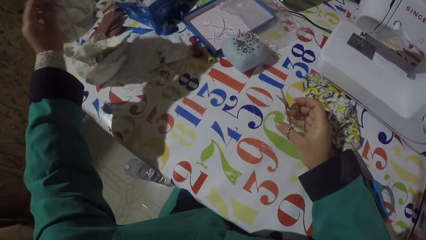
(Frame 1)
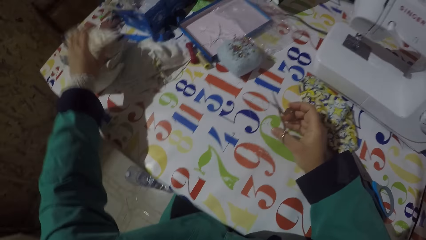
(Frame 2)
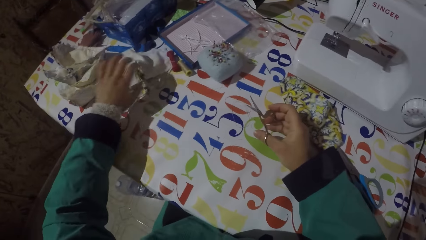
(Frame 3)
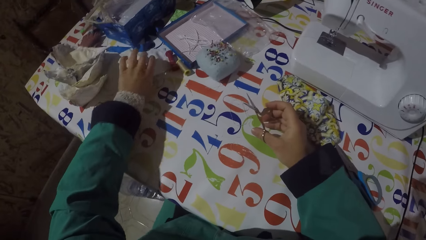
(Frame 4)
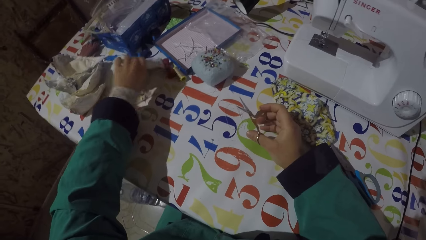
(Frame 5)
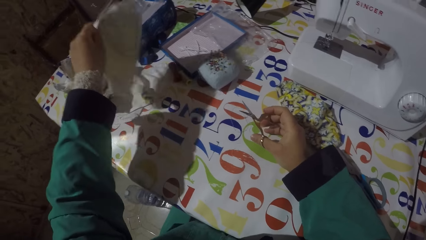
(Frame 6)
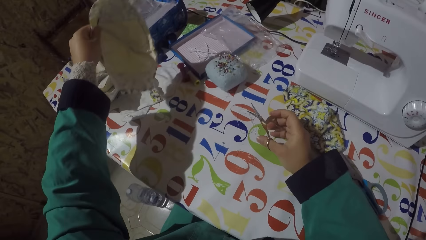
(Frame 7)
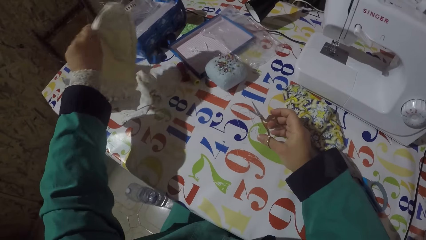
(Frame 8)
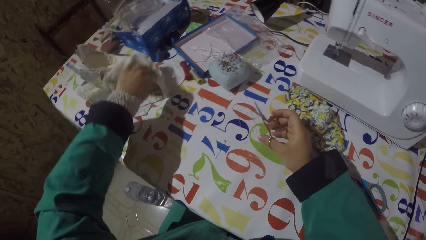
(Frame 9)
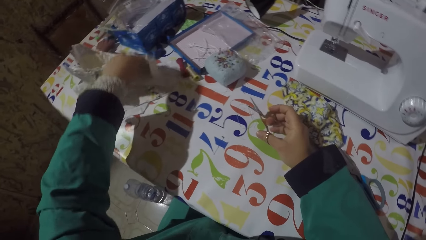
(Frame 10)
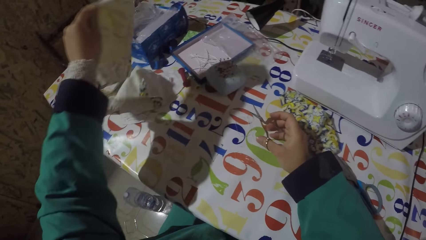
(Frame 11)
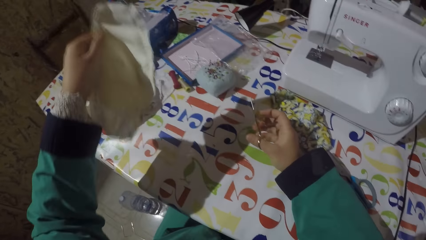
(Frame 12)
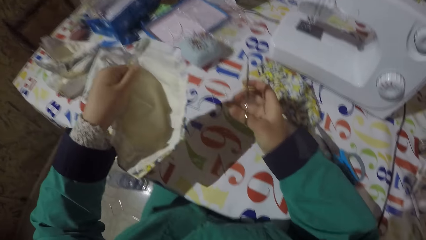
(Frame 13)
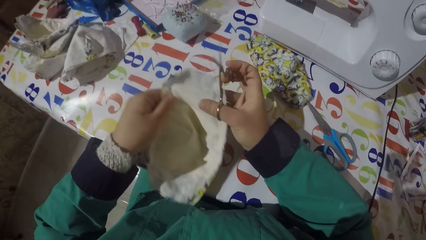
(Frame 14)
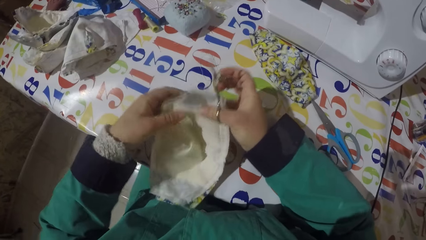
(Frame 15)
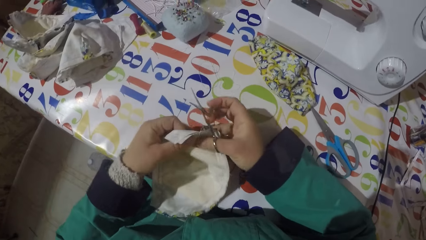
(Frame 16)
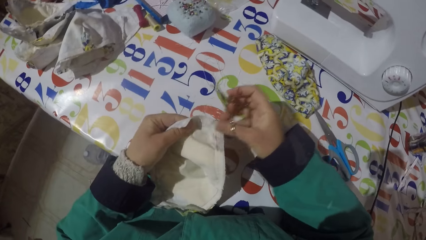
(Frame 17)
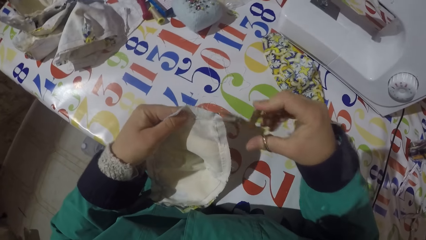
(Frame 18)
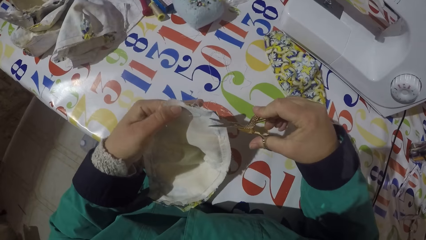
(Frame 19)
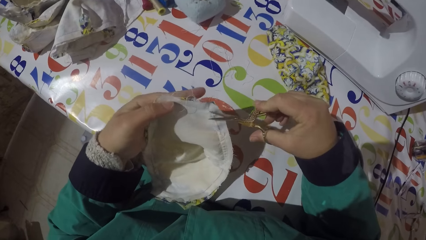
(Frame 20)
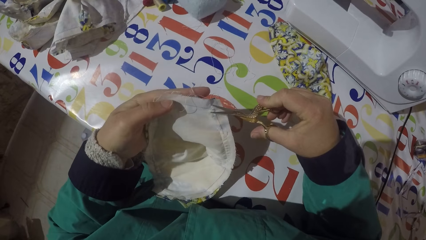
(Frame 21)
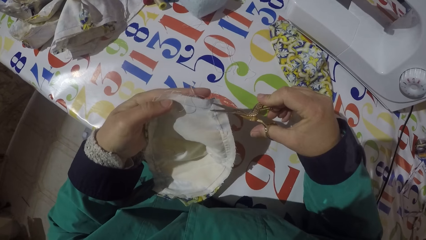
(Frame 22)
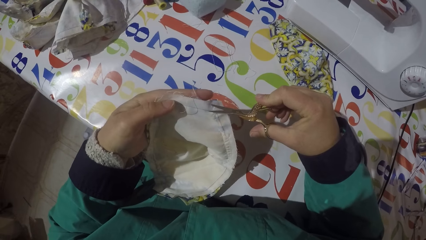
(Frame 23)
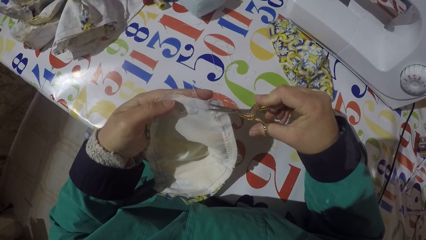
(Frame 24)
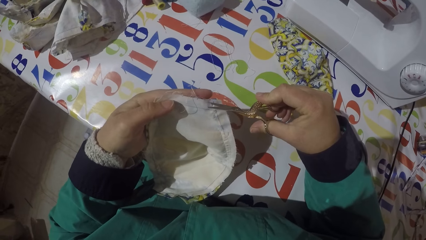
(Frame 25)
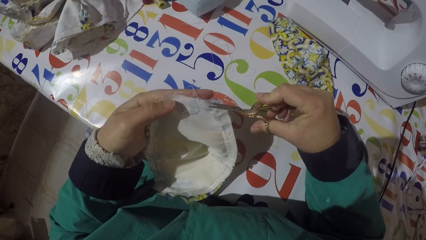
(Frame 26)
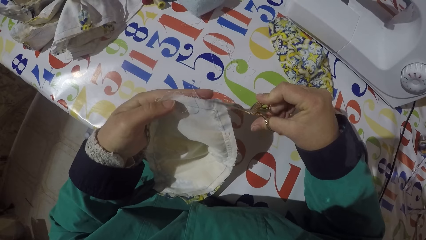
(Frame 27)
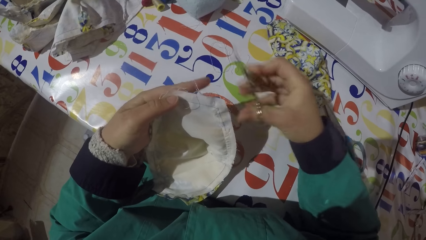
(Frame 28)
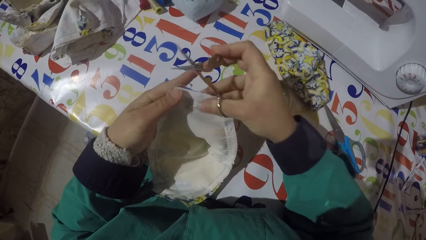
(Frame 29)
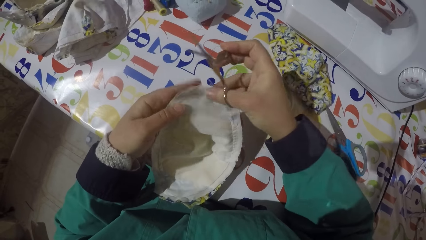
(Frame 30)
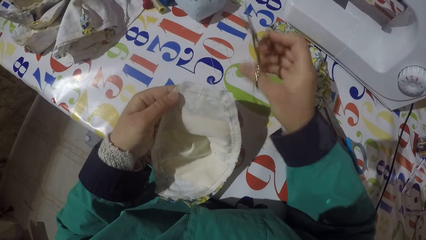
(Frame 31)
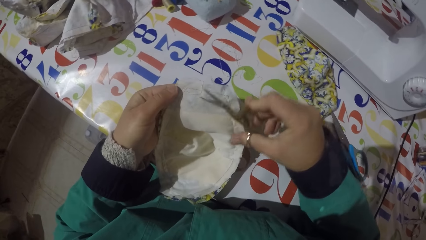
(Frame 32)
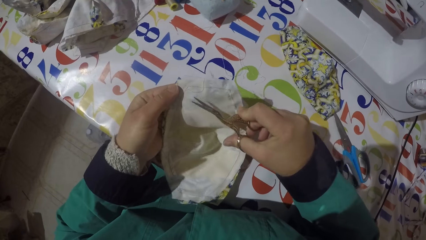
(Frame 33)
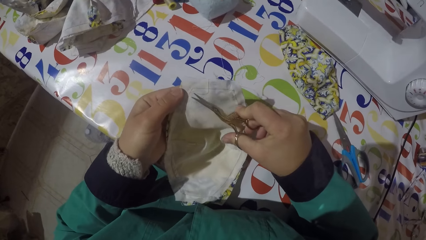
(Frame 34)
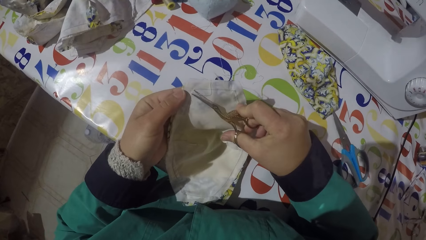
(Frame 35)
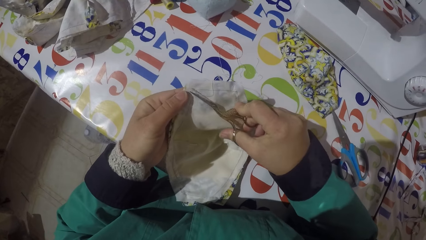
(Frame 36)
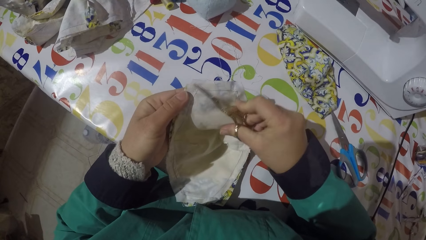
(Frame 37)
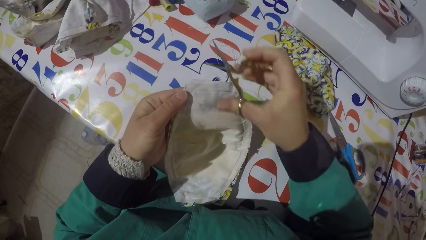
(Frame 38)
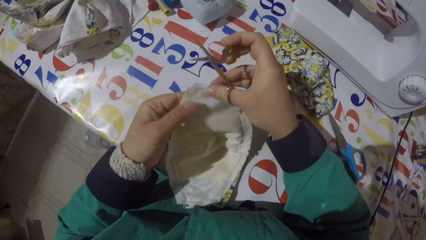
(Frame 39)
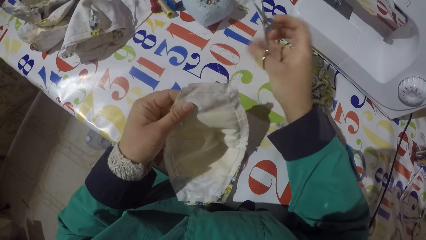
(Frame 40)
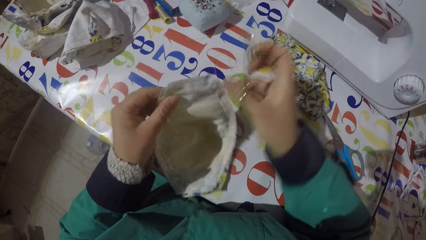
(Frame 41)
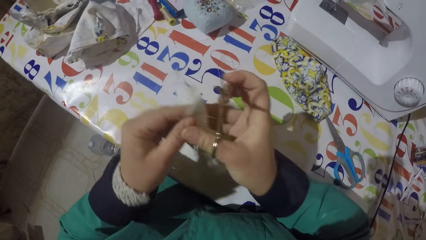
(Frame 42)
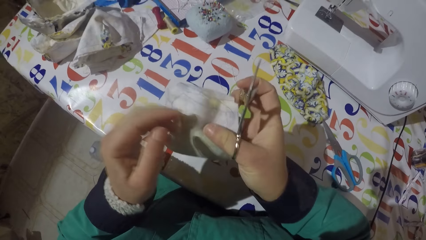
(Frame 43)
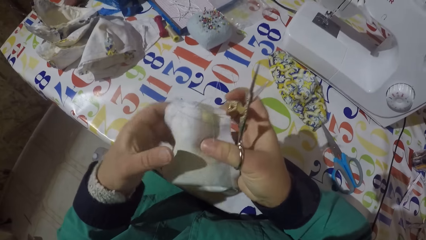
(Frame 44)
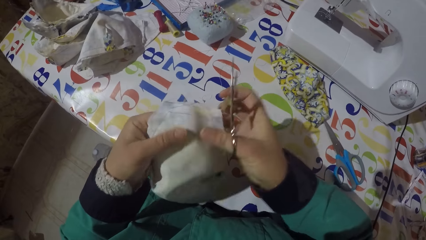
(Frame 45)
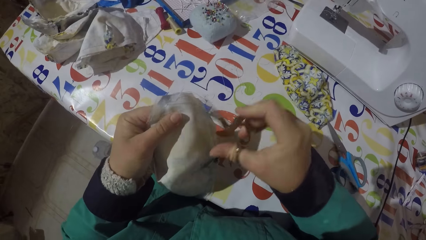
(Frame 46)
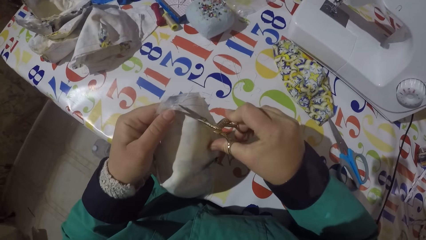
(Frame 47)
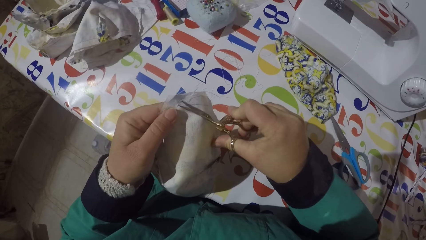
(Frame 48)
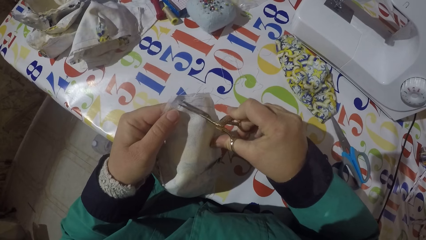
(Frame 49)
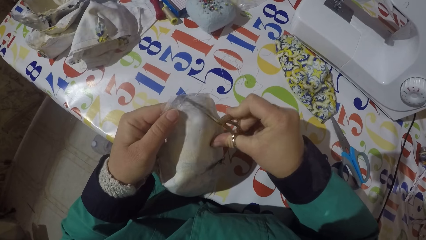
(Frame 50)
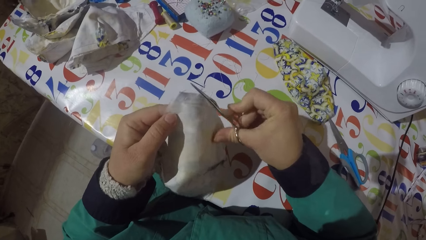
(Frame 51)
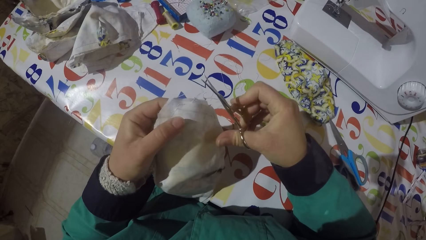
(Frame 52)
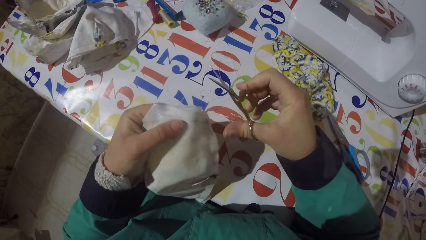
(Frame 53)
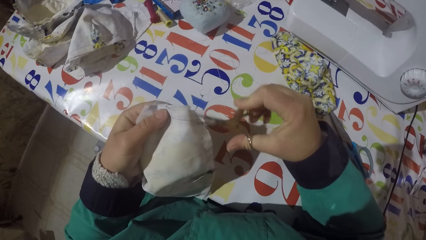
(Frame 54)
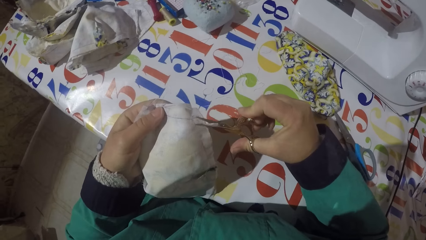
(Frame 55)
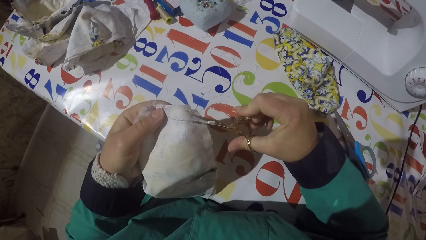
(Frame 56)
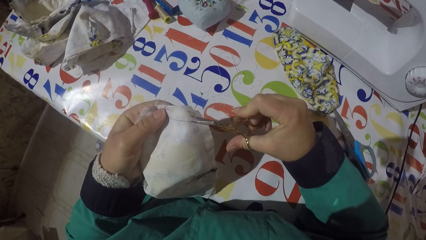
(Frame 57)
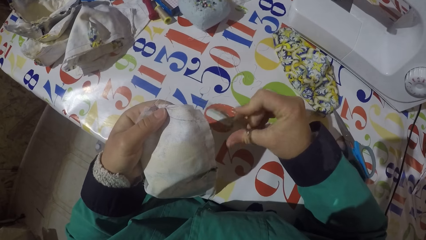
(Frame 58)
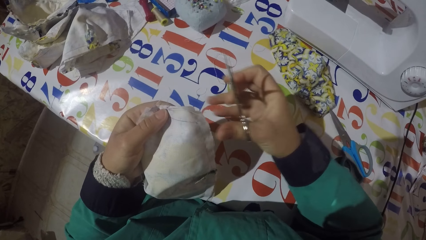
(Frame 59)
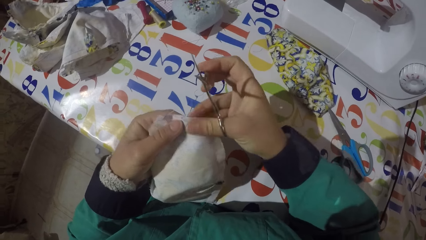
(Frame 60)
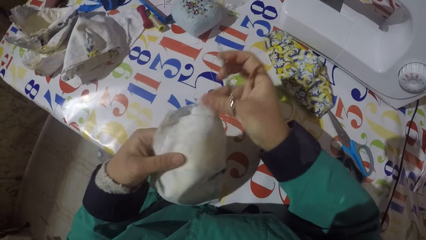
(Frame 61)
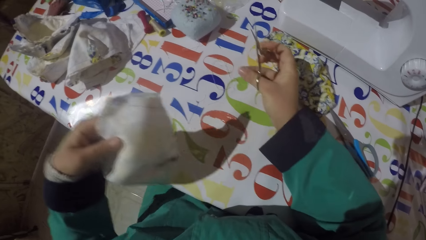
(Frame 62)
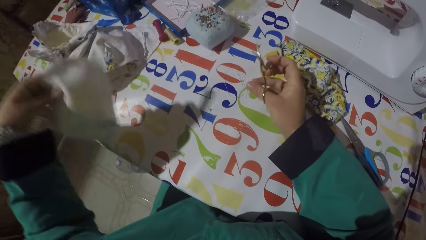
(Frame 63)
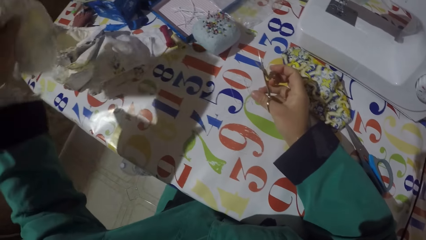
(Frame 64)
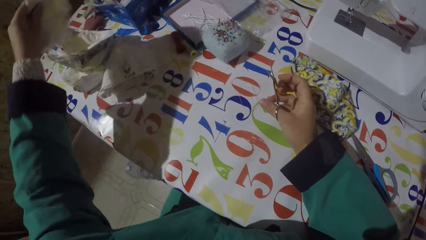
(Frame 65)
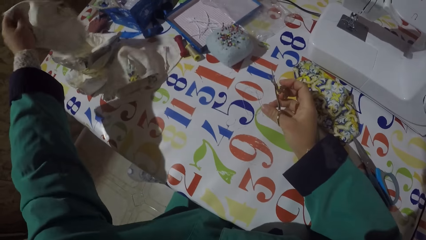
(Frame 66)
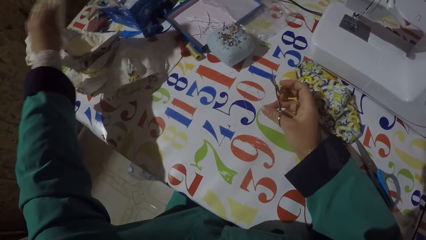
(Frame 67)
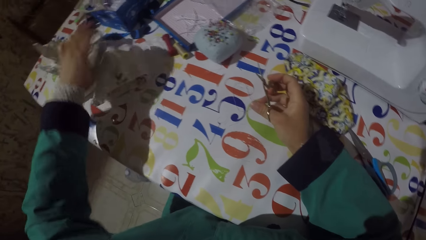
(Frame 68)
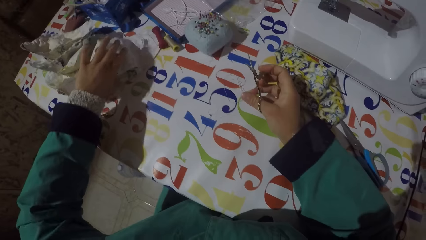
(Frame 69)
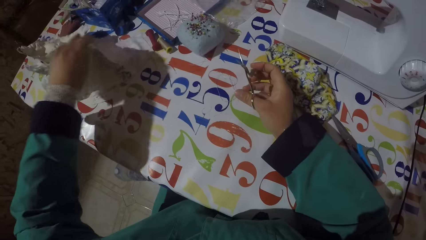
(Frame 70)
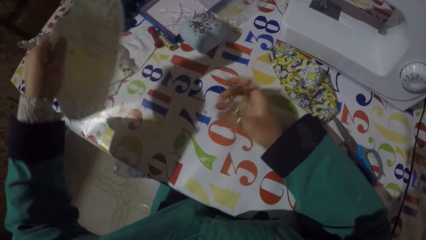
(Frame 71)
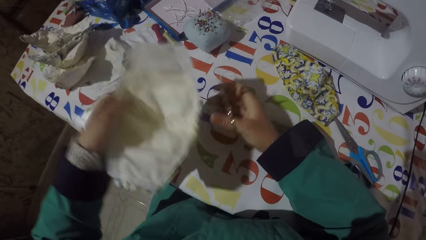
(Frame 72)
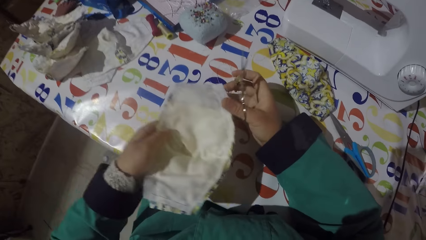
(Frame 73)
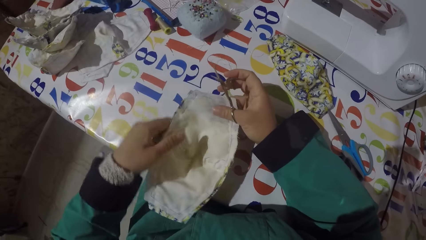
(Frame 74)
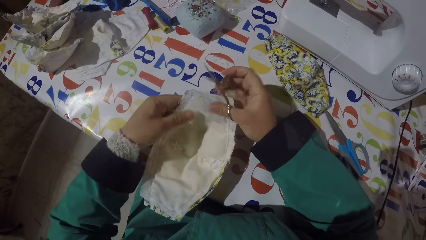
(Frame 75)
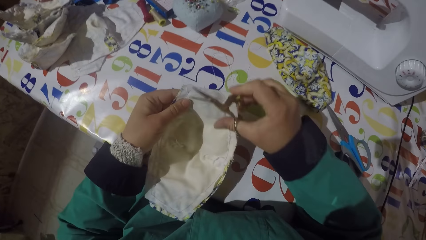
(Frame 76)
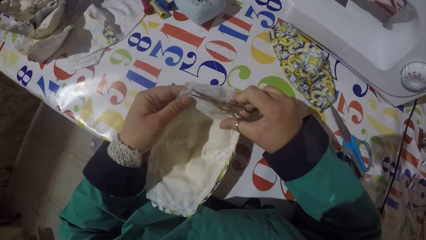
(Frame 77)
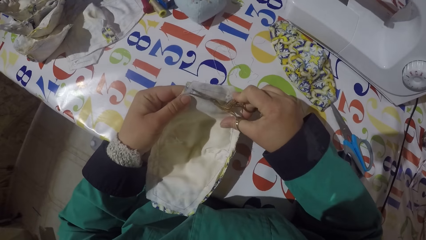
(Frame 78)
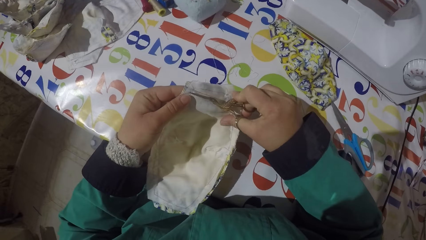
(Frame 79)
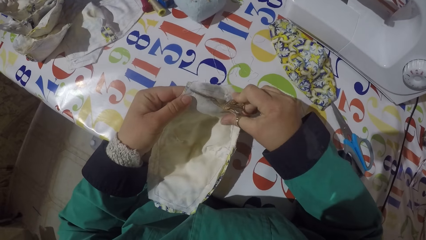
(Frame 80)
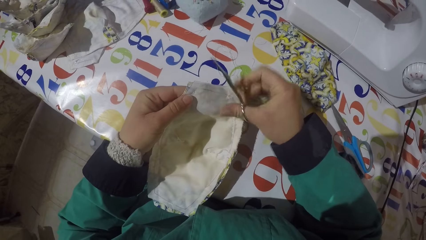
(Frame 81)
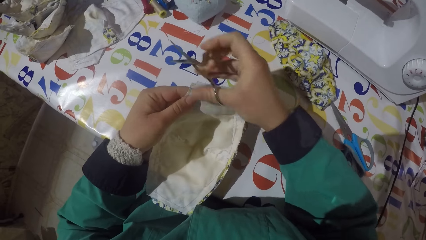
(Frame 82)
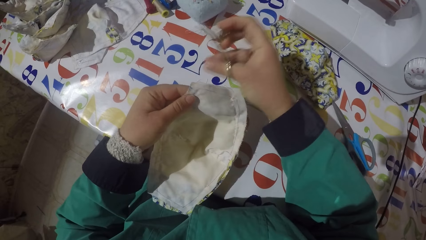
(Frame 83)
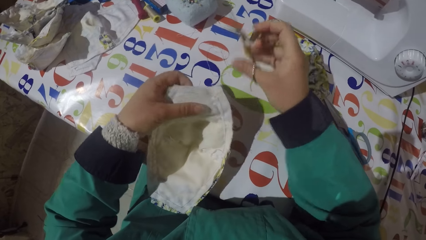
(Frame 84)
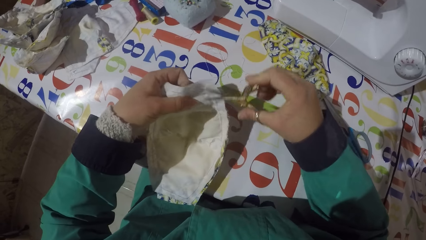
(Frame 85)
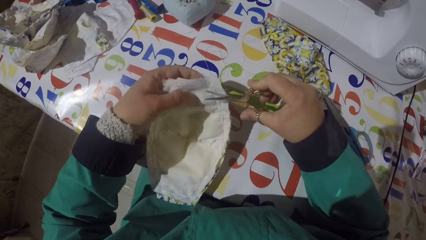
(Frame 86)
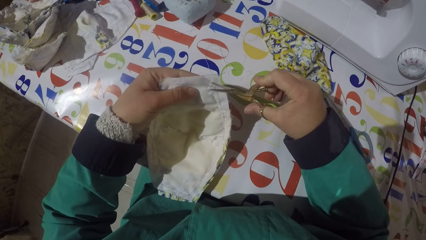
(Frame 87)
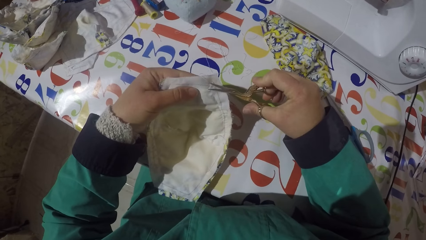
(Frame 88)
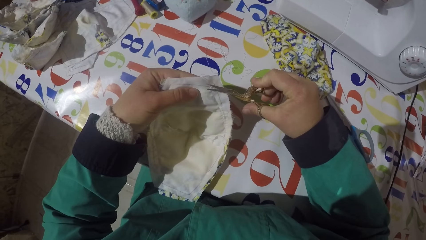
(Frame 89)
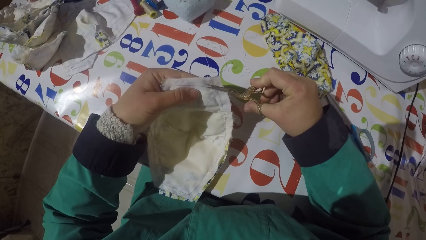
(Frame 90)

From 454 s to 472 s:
The camera wearer holds the pair of scissors. He puts the piece of garment or cloth on the table. He holds the pair of scissors. He picks up a piece of garment from the table. He holds the piece of garment. He removes threads from the piece of cloth. He cuts a sewing thread with the scissors. He pulls a sewing thread with his hand. He cuts a sewing thread with the scissors. He pulls a sewing thread with his hand. He puts the sewing thread on the table. He turns the piece of garment. He cuts a sewing thread with the scissors. He cuts a sewing thread with the scissors again. He pulls a sewing thread with his hand. He puts the sewing thread on the table. He lifts the piece of garment. He holds the pair of scissors. He puts the piece of garment on the table. He picks up a piece of garment from the table. He holds the pair of scissors. He holds the piece of garment. He removes threads from the piece of cloth. He cuts a sewing thread with the scissors. He pulls a sewing thread with his hand.
